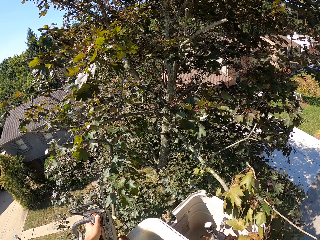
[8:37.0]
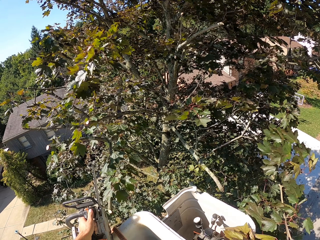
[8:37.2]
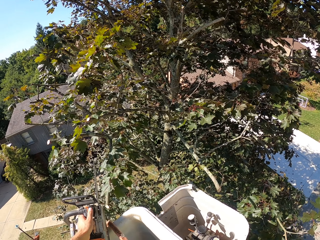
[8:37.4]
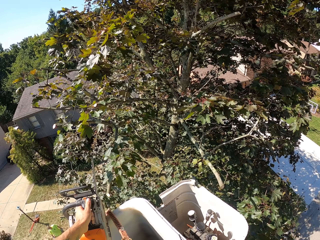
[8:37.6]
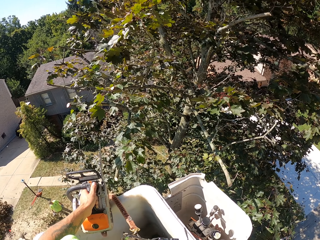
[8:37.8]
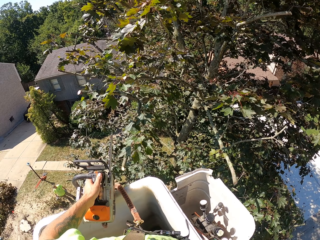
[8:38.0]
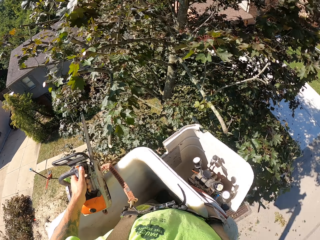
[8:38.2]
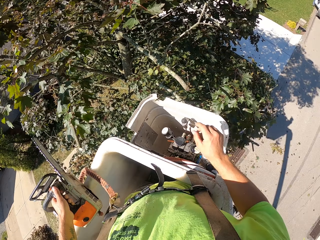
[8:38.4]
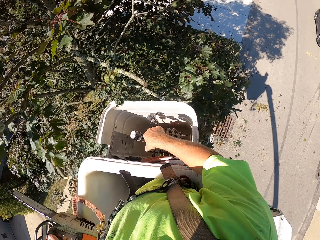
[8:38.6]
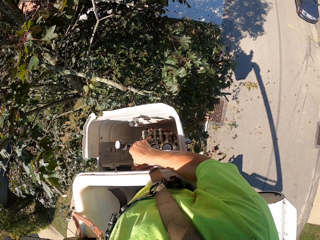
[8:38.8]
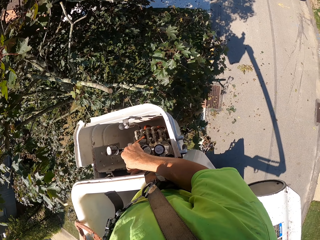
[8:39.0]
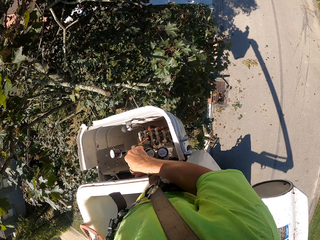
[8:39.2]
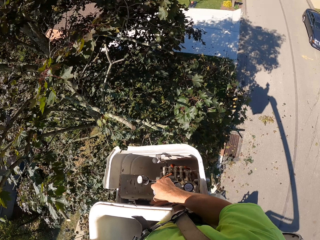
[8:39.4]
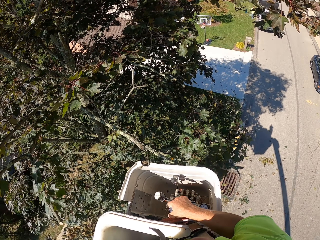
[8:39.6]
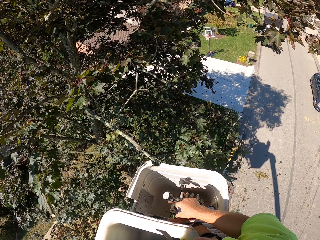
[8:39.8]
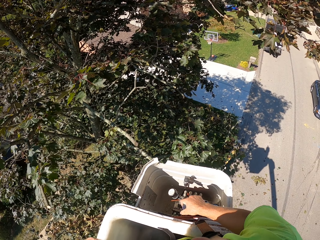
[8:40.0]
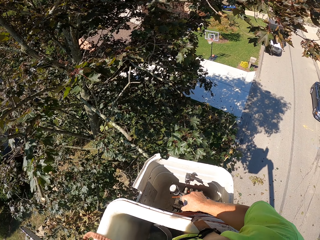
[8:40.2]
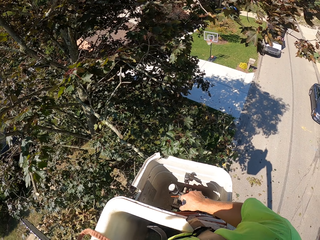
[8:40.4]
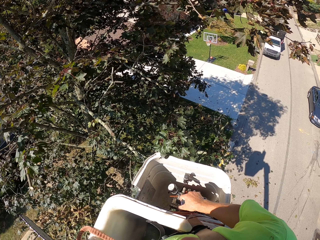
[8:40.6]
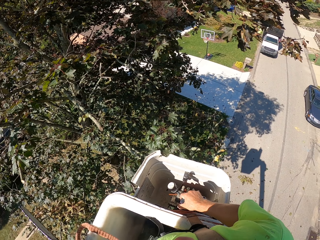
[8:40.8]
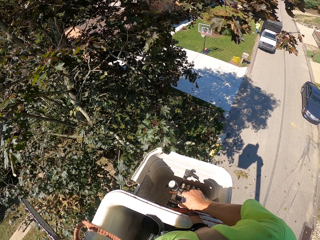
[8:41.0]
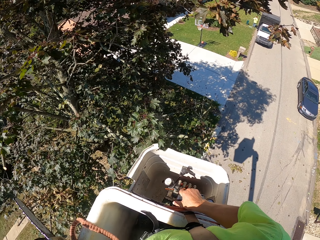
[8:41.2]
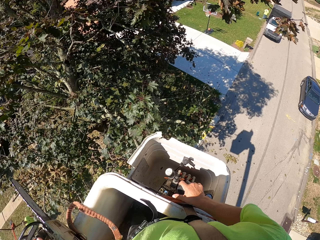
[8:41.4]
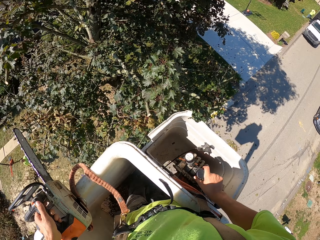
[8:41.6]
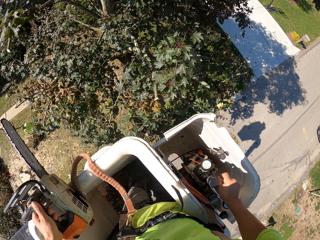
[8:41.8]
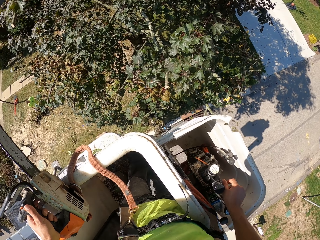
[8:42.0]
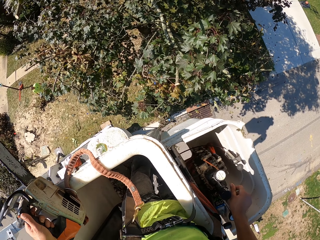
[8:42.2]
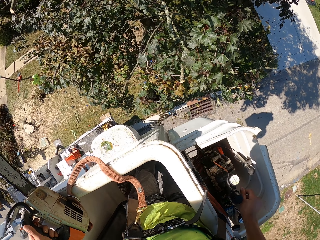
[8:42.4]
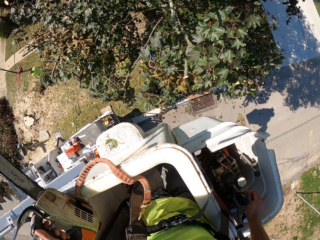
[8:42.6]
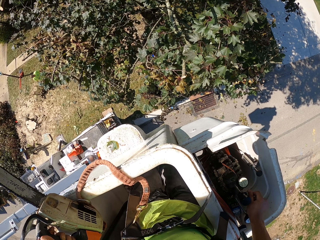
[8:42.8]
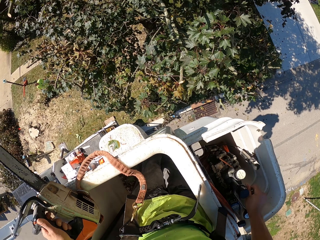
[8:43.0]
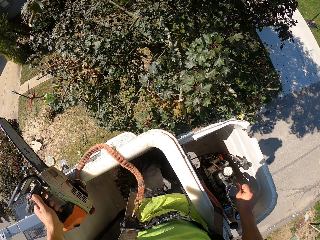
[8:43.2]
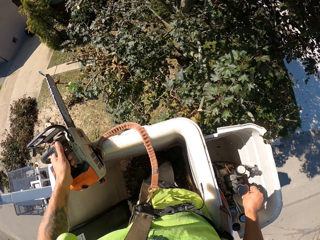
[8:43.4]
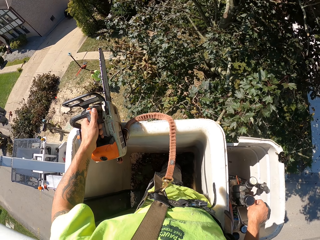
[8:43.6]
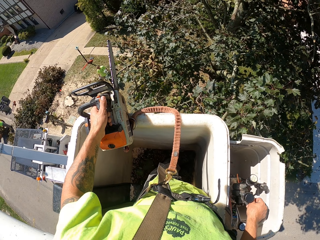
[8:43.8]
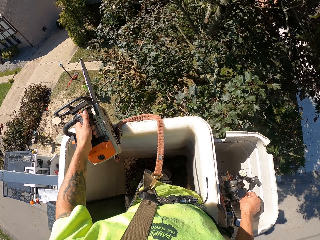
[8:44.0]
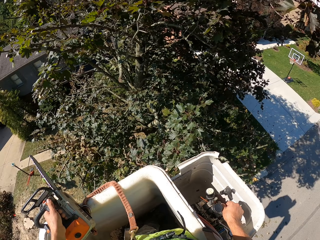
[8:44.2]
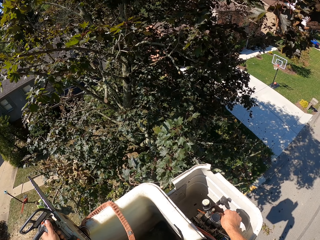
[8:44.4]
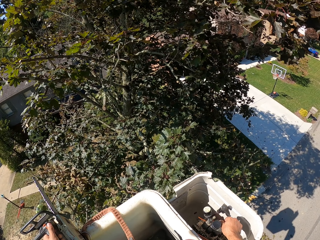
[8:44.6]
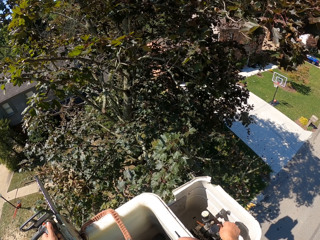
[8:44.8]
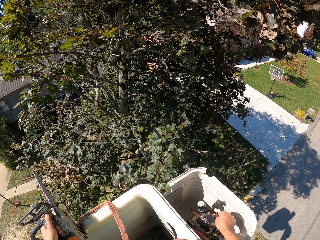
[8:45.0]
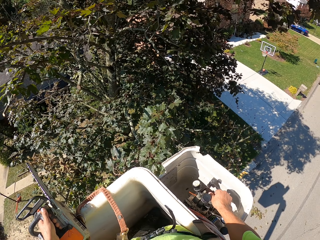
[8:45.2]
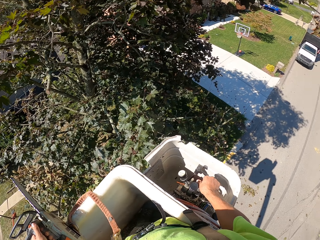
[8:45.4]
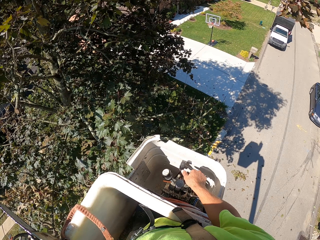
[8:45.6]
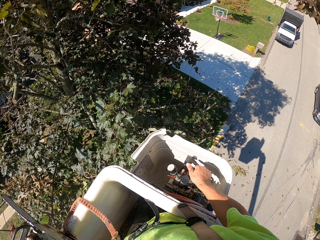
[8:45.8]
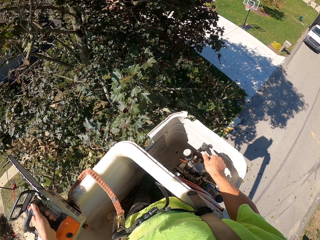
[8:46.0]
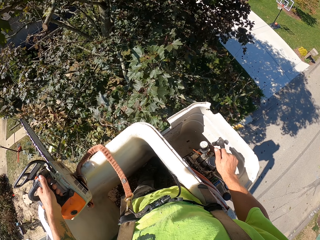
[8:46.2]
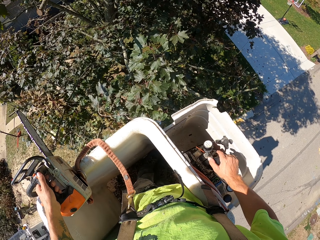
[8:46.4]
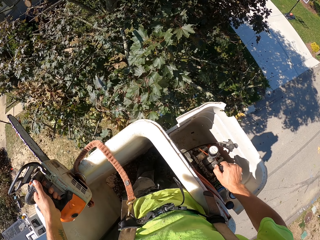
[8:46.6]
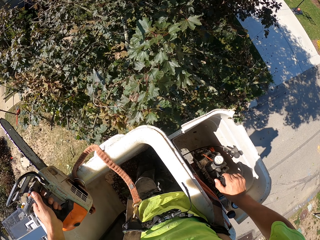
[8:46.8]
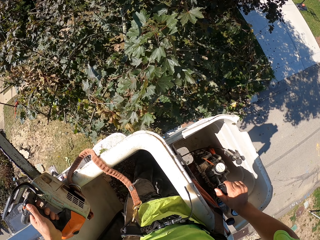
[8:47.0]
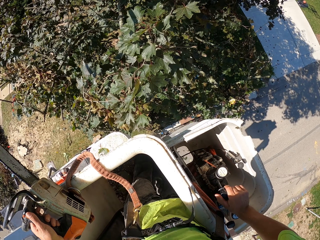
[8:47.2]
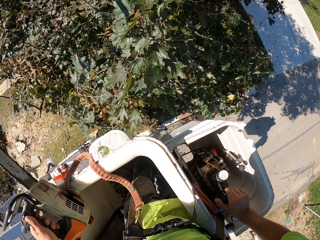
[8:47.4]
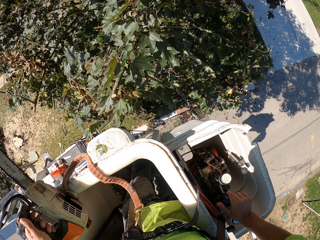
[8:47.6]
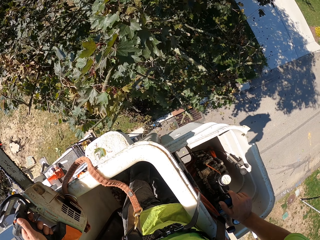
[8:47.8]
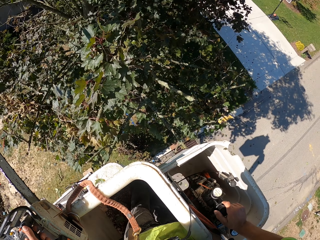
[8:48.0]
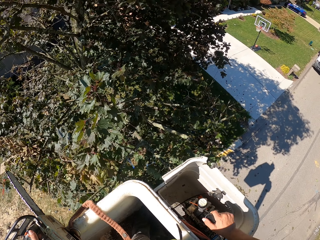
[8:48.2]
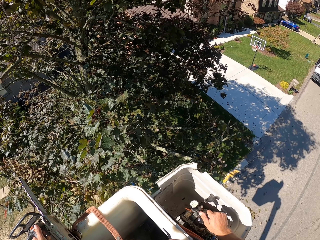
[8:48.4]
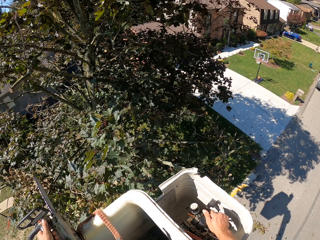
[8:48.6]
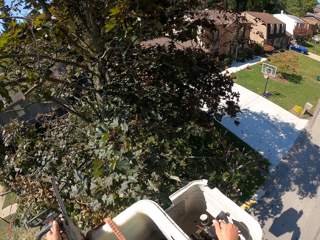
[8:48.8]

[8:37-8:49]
The camera wearer drops the tree branch on the floor with his right hand. He operates the control sticks of the boom lift with his right hand.

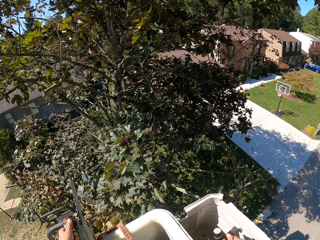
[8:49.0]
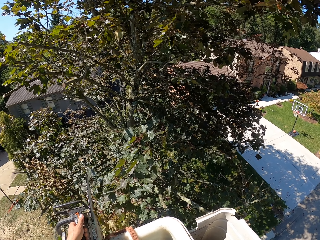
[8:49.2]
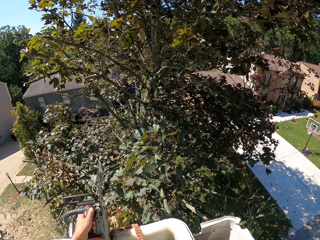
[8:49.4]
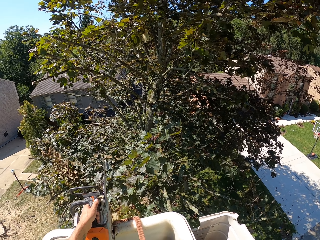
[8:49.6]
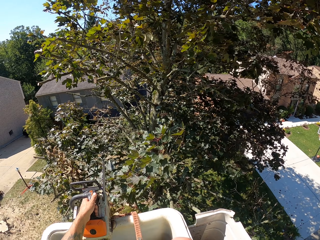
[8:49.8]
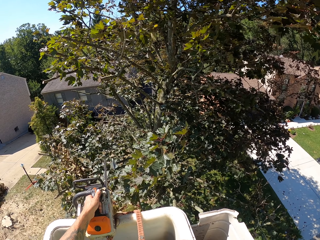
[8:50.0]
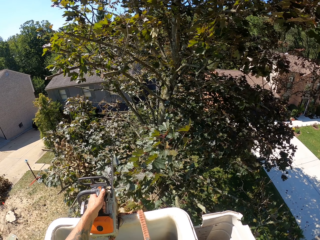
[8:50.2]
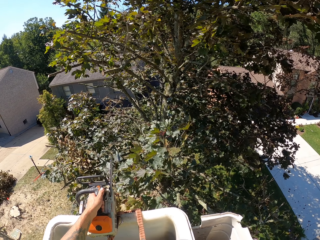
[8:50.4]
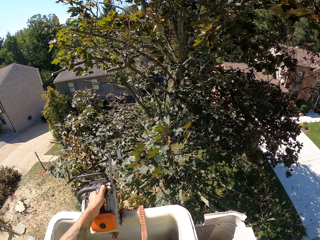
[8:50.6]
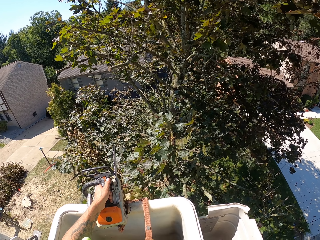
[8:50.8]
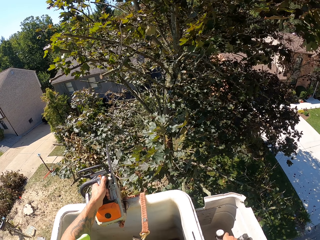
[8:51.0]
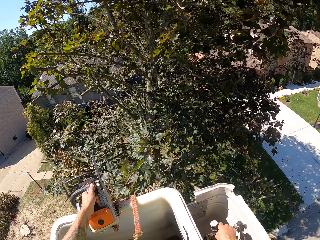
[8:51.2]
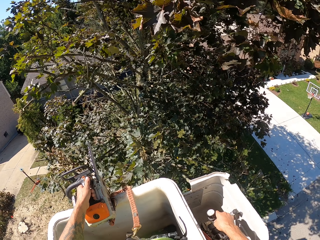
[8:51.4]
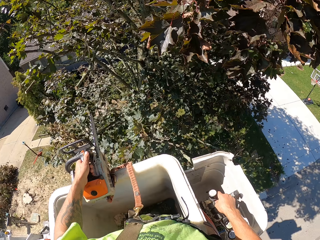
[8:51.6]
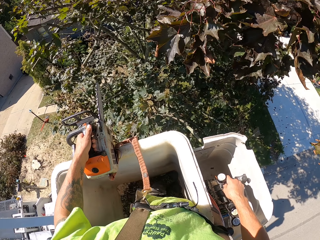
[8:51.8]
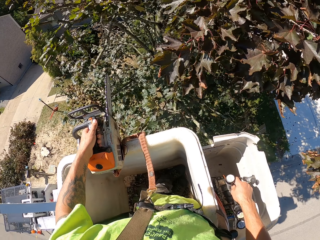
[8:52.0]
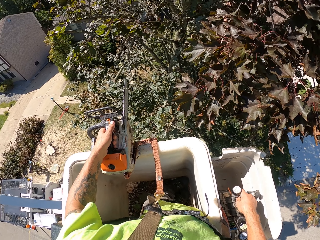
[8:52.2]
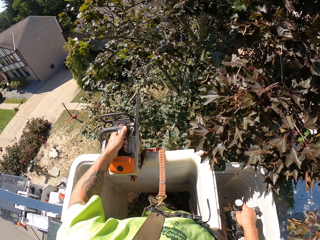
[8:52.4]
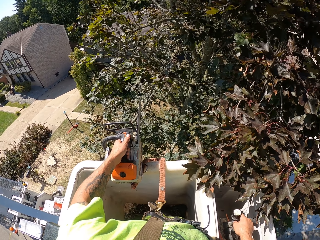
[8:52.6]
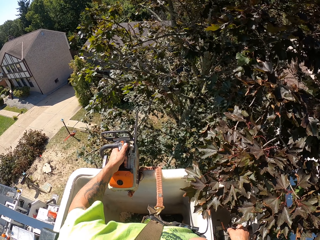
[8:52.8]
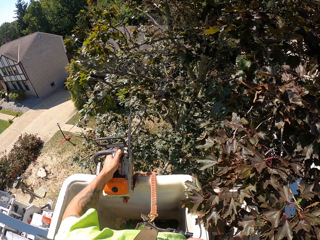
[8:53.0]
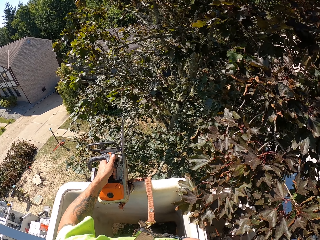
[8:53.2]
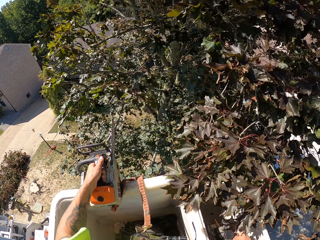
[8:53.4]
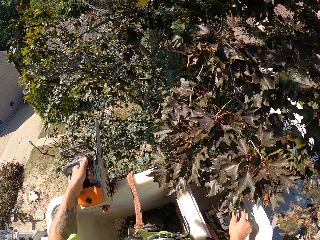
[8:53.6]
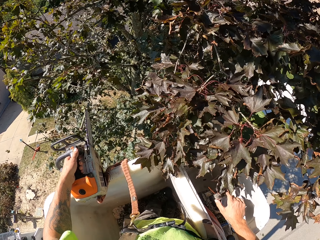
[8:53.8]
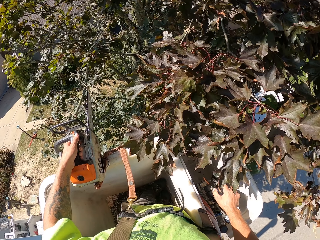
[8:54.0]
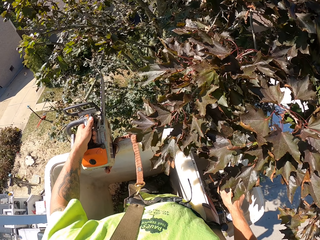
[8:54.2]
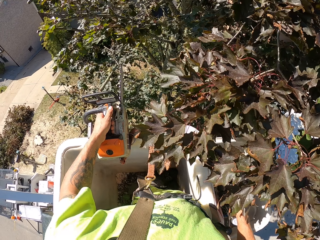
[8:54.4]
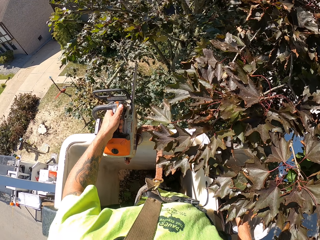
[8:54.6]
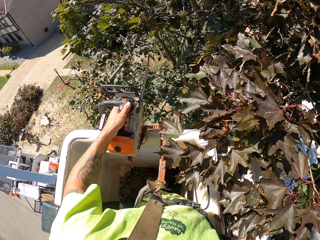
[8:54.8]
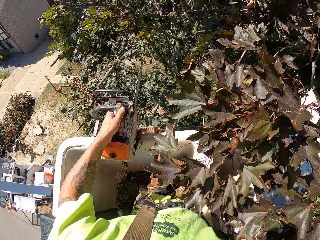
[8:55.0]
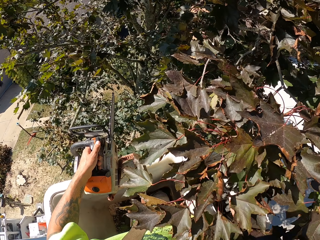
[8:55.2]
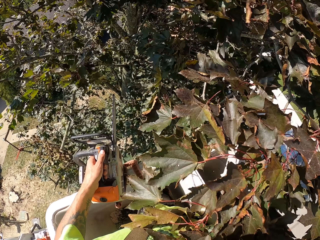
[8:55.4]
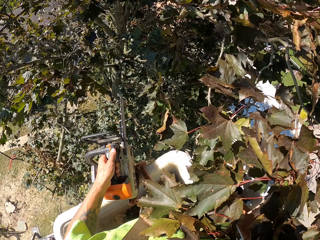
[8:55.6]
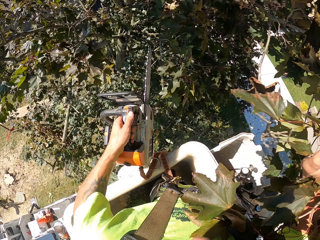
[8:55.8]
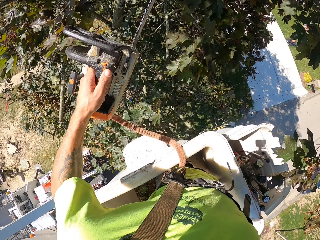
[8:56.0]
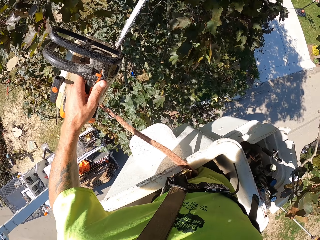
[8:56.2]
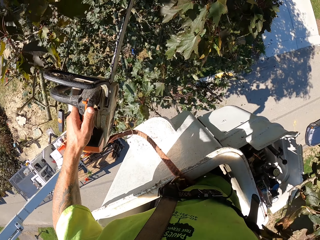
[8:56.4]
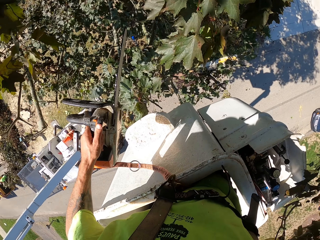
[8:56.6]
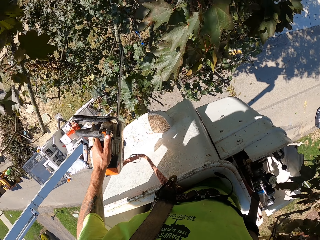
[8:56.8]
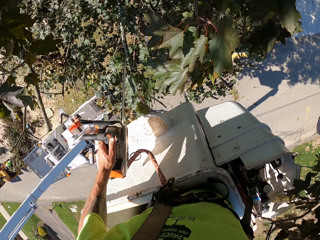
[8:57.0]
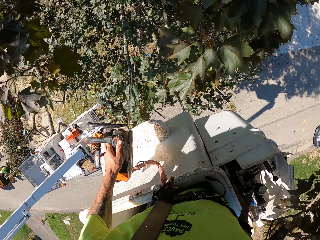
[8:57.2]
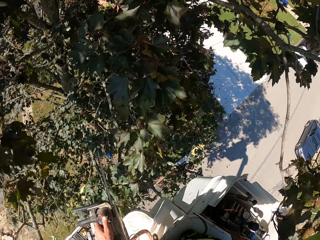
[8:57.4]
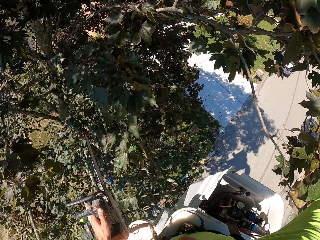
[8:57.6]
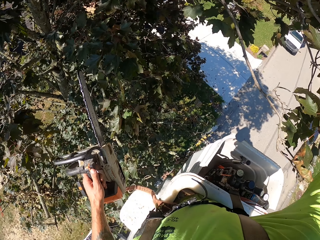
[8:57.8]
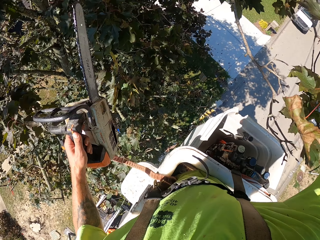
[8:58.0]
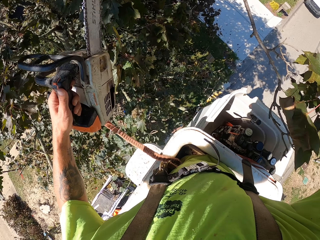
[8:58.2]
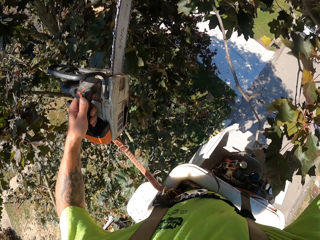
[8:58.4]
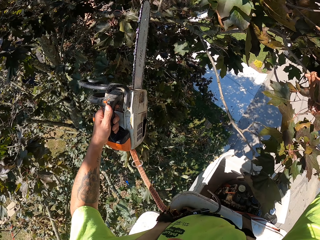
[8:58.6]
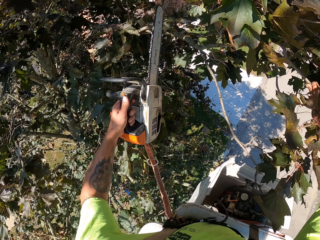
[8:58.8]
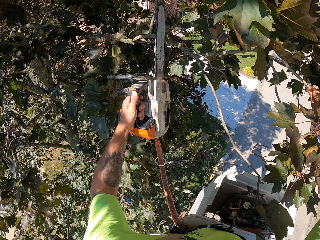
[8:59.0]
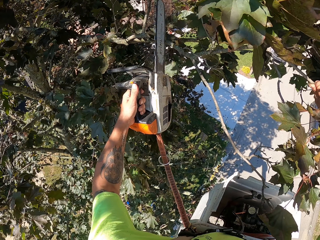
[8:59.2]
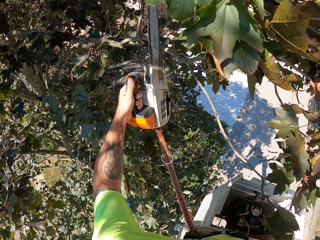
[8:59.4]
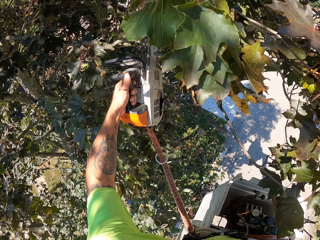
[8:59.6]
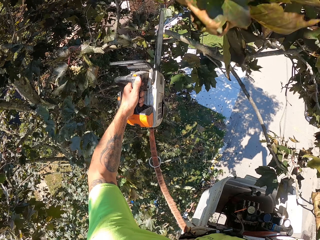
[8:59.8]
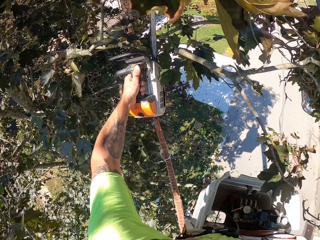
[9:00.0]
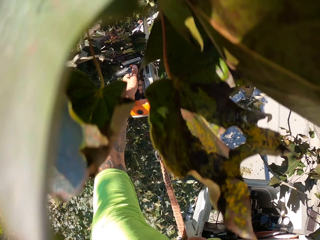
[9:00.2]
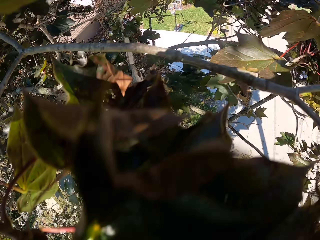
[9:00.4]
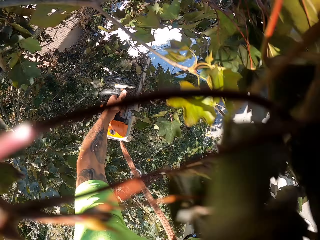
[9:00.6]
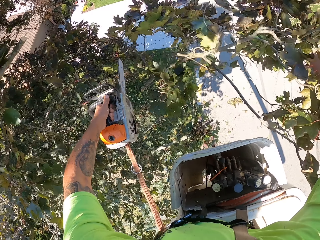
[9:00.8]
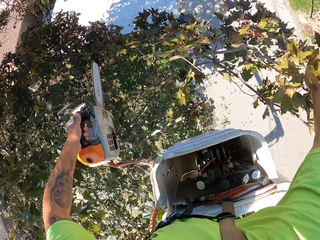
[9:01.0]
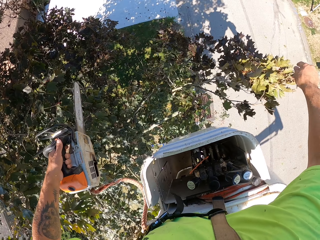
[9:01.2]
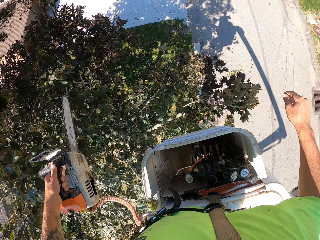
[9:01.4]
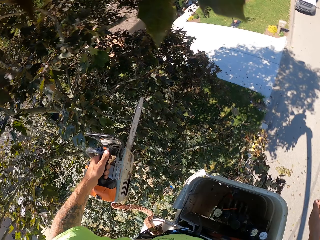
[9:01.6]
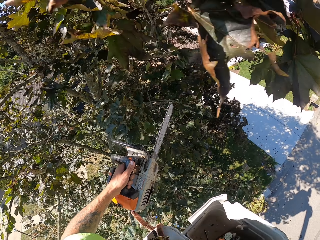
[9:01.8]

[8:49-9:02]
The camera wearer cuts some tree branches on the tree with the chain saw in his left hand.
